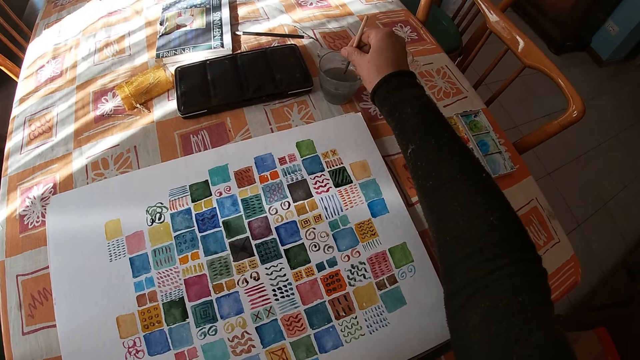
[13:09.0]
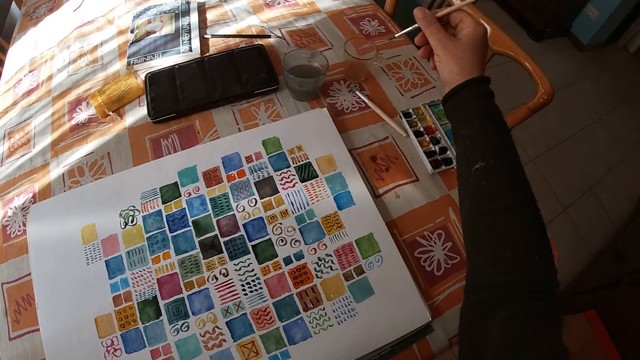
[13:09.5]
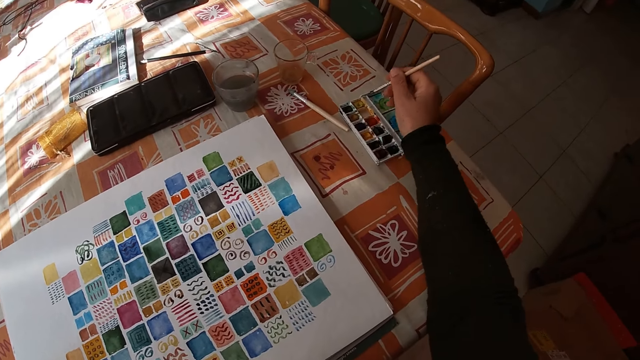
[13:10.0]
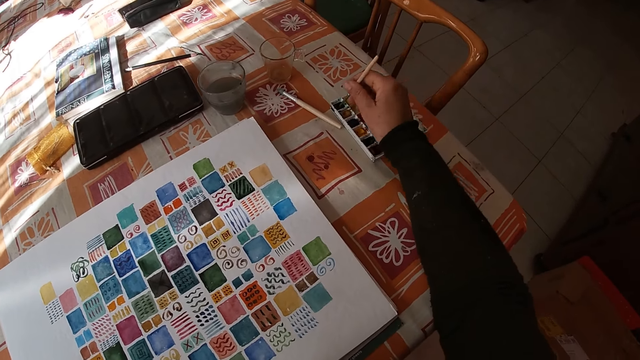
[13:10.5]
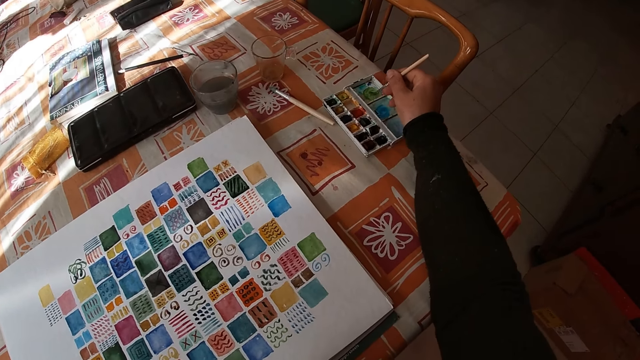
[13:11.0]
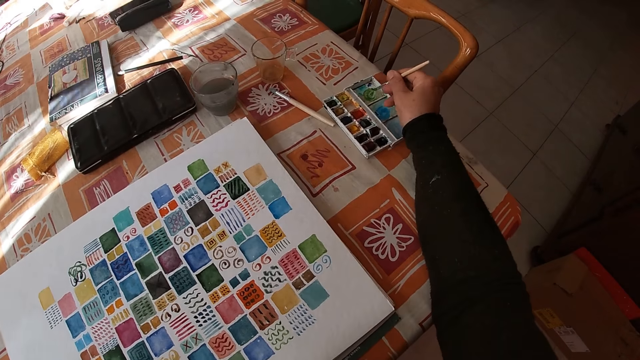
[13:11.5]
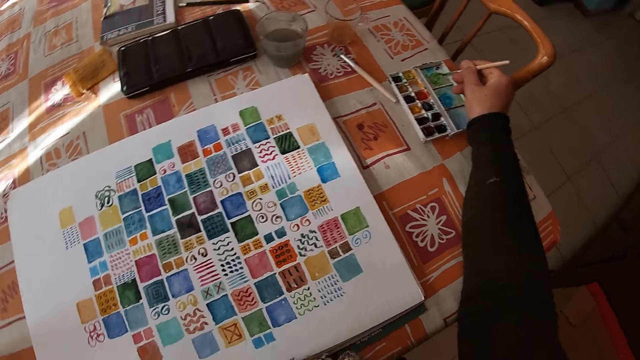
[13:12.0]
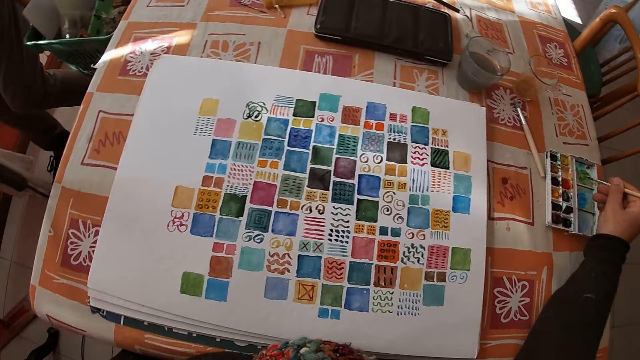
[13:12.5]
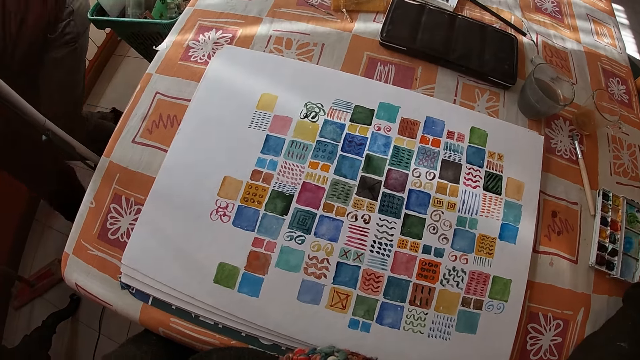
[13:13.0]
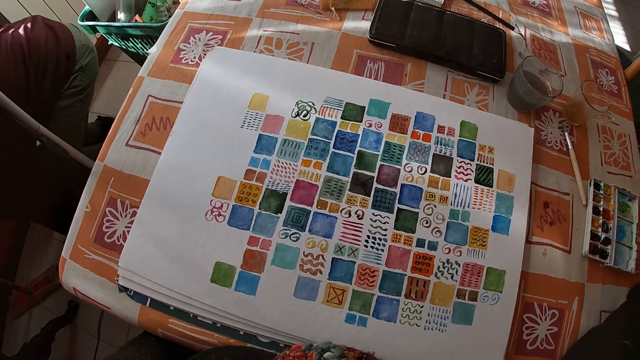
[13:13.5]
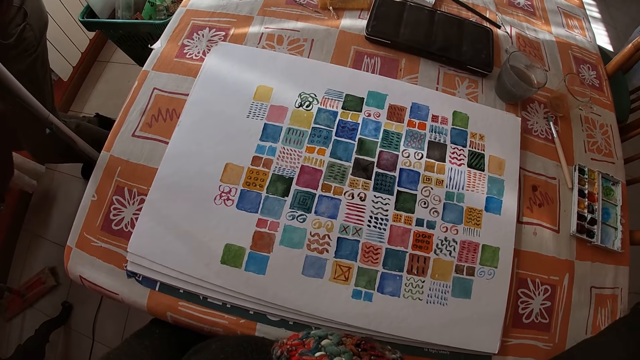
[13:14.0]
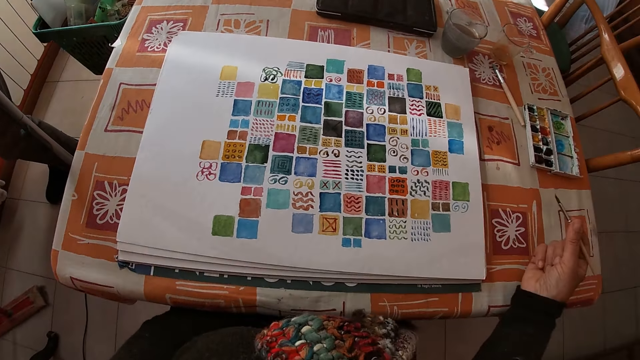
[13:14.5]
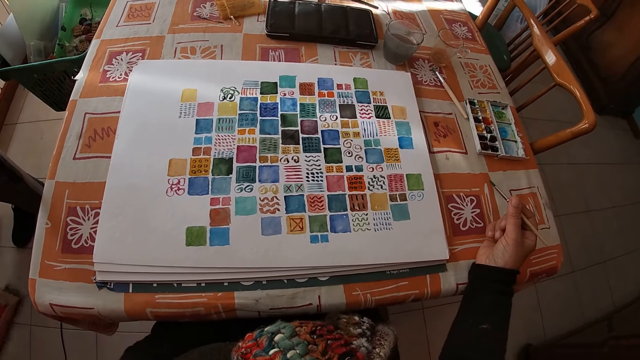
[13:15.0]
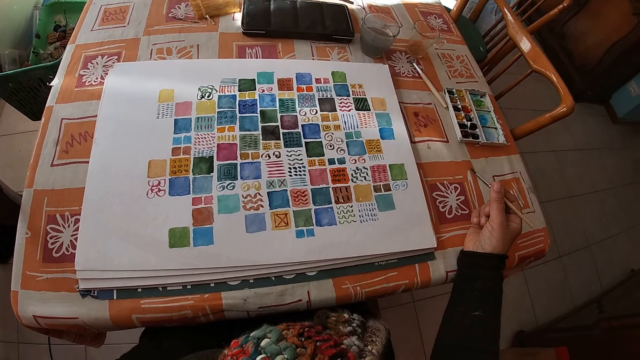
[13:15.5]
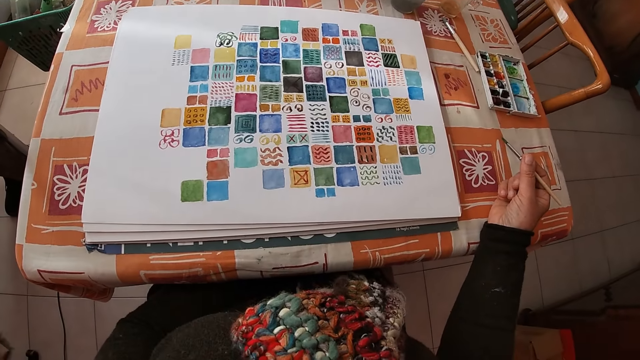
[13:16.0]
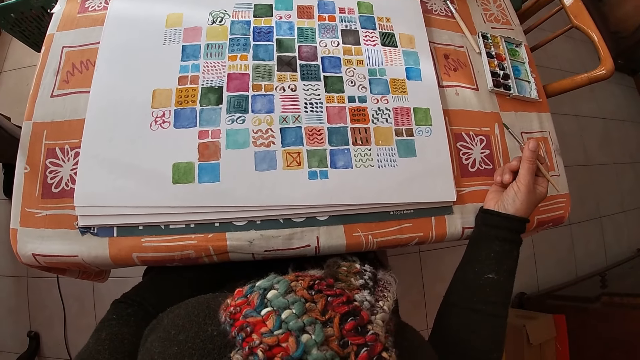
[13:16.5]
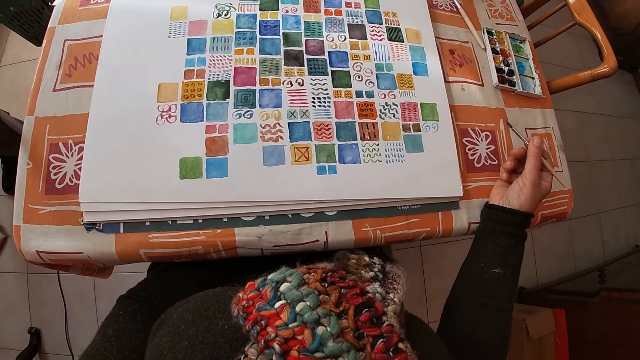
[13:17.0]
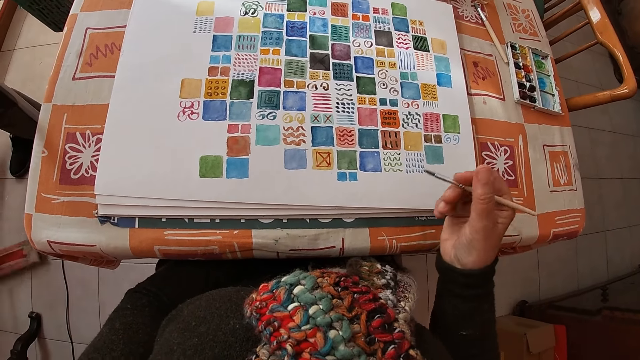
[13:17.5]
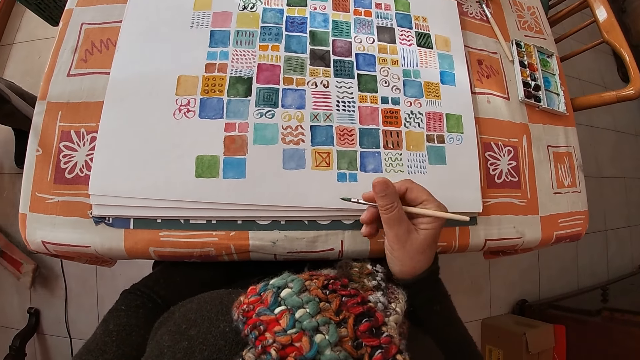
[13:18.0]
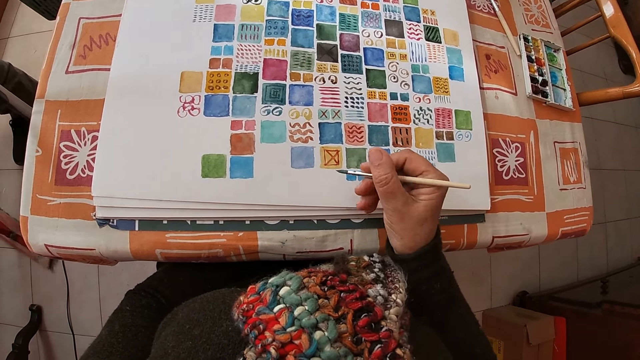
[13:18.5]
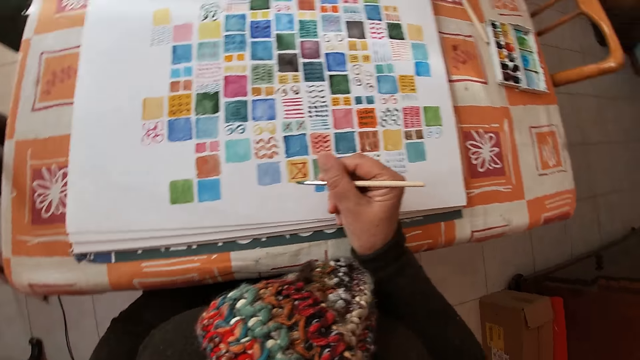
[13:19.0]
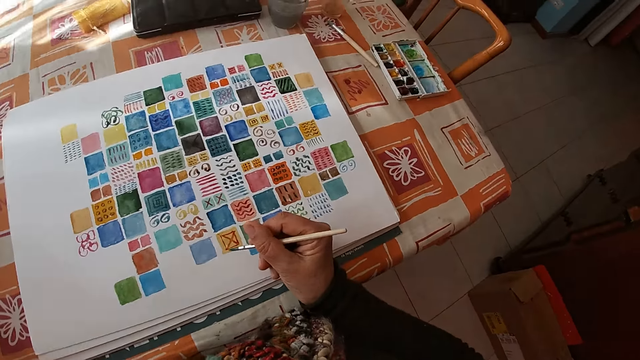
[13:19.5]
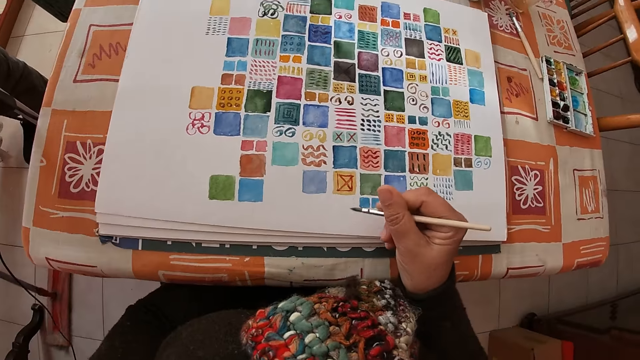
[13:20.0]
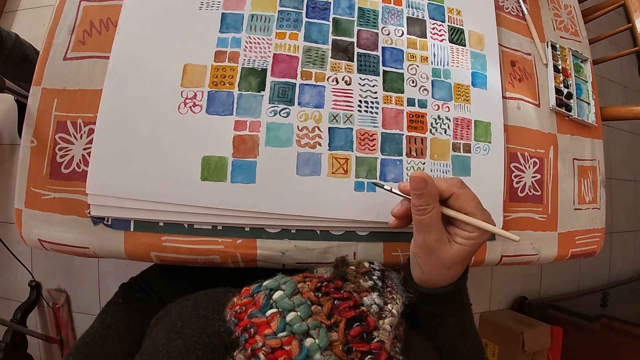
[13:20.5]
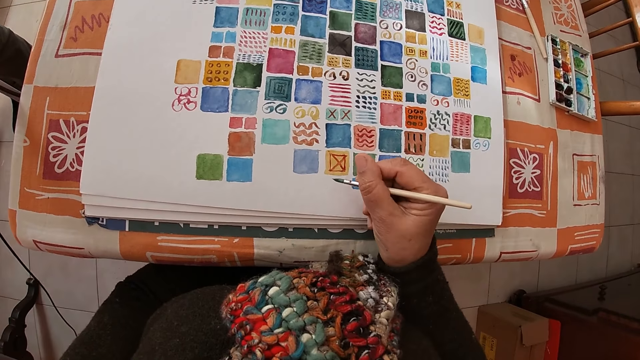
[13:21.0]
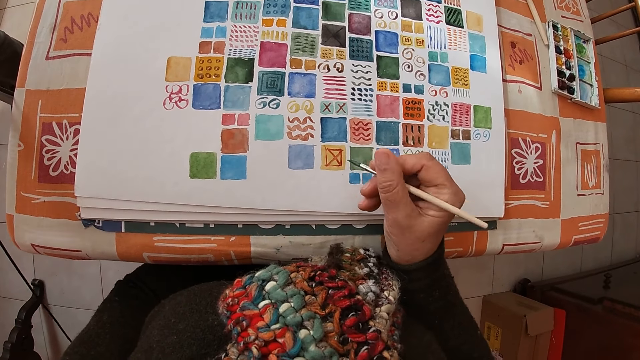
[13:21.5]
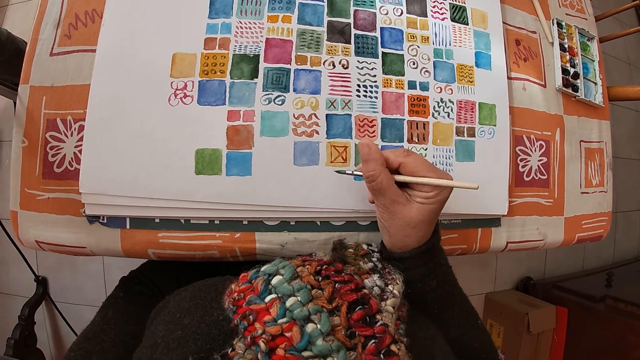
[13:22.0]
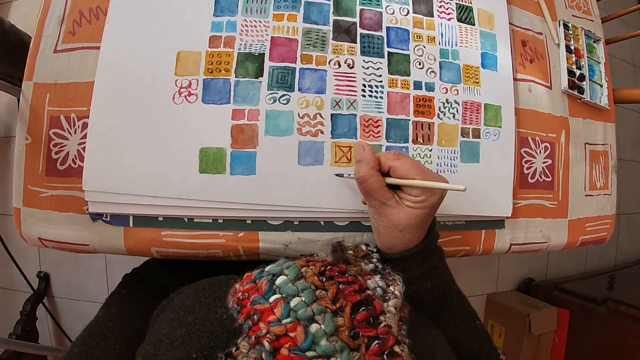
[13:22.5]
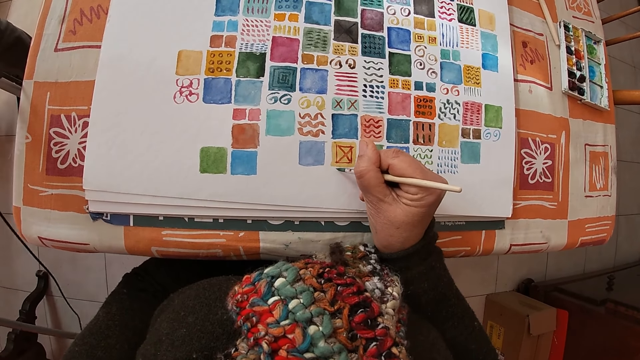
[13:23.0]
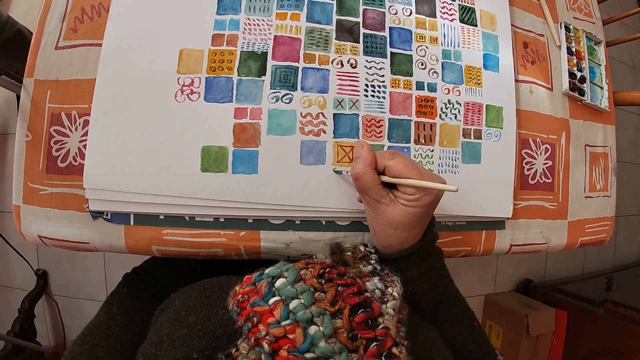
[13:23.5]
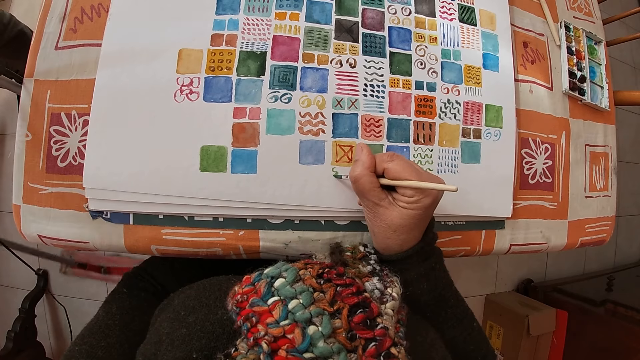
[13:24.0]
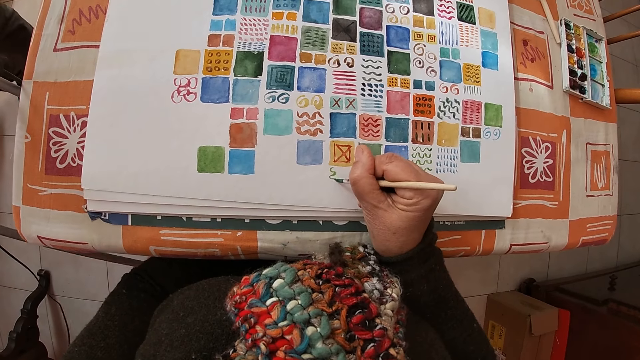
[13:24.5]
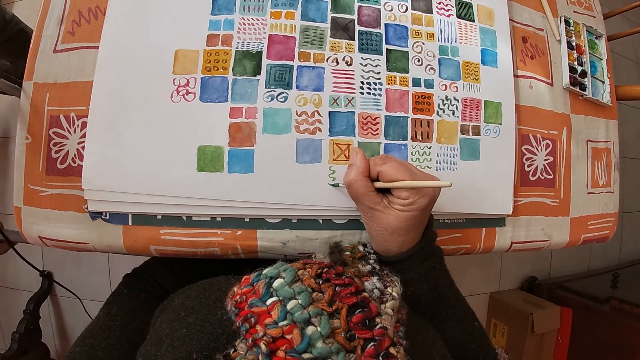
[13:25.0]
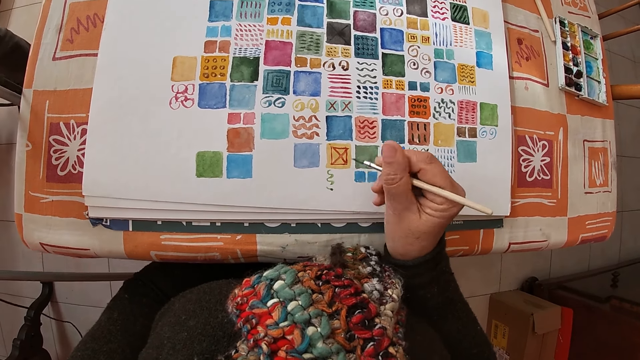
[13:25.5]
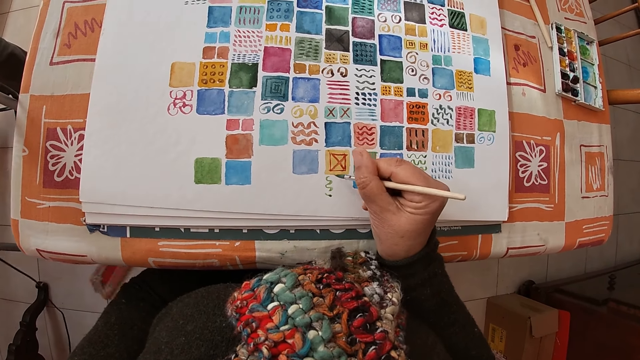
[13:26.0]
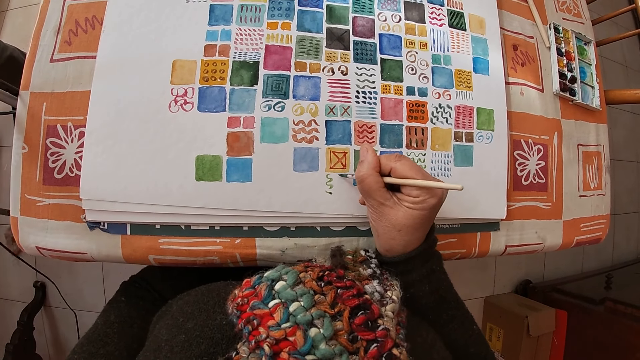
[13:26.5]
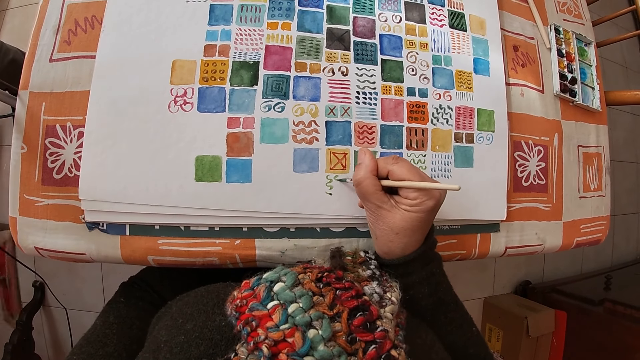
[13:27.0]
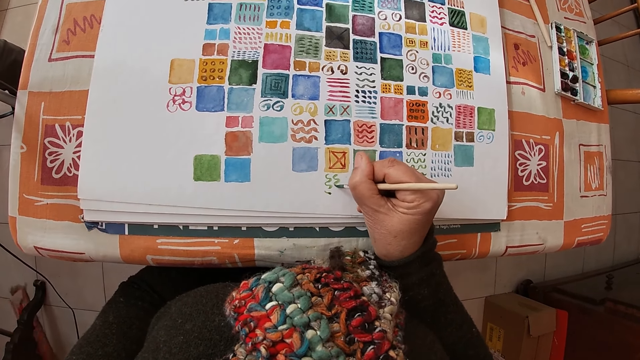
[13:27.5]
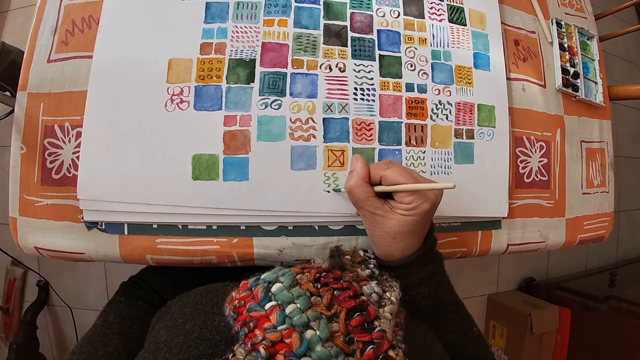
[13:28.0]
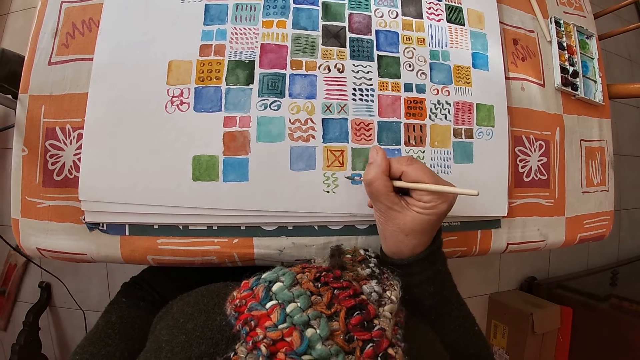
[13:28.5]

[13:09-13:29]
The camera wearer dips the paint brush in her right hand into the cup of water on the dining table. She dabs the paint brush into the paint set on the dining table with her right hand. She rubs on the side of the paint set on the dining table with the paint brush in her right hand. A man bends in the dining room. The camera wearer rests her right hand on the dining table. The man sweeps the dining room with a broom in both hands. The camera wearer draws shapes on the book. She paints on the canvas sheet on the dining table with the paint brush in her right hand.
